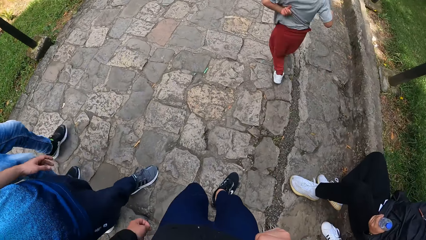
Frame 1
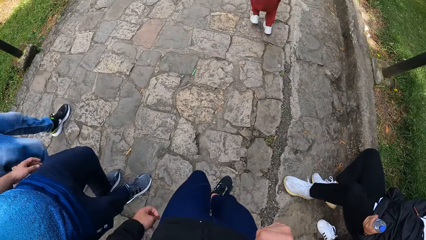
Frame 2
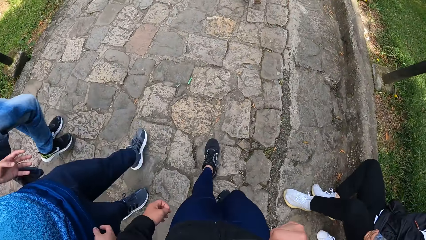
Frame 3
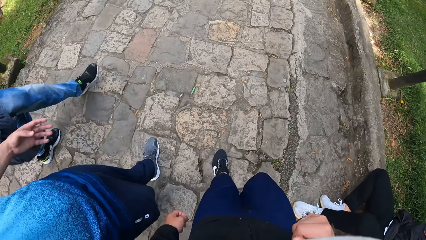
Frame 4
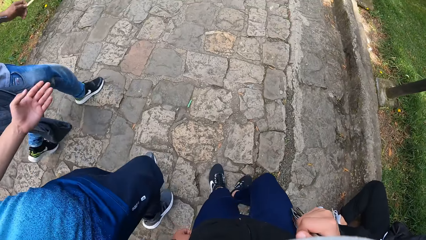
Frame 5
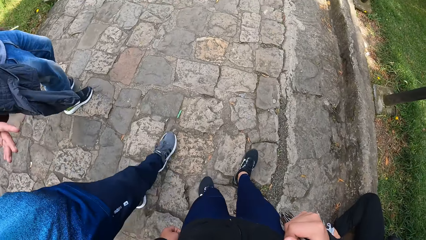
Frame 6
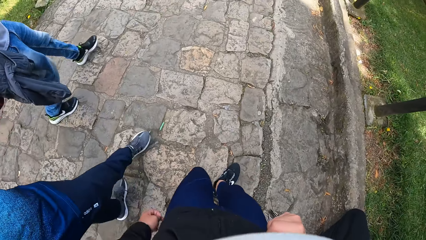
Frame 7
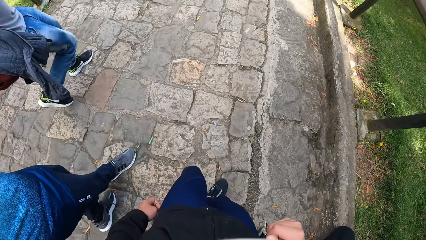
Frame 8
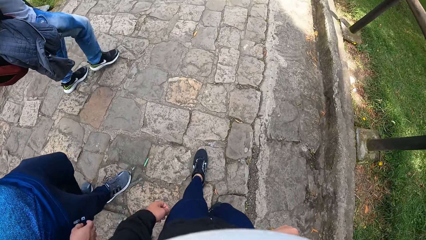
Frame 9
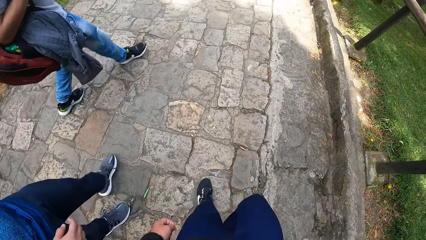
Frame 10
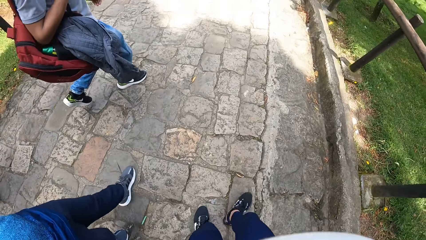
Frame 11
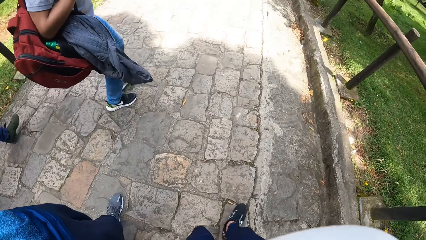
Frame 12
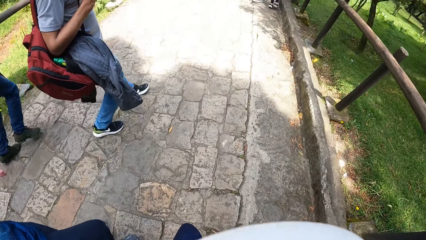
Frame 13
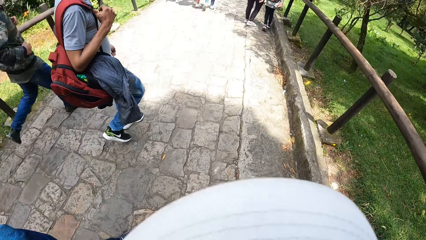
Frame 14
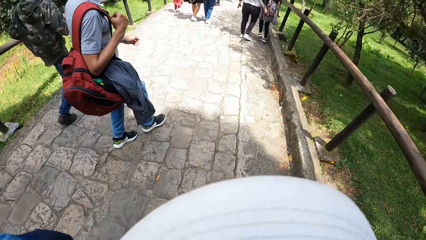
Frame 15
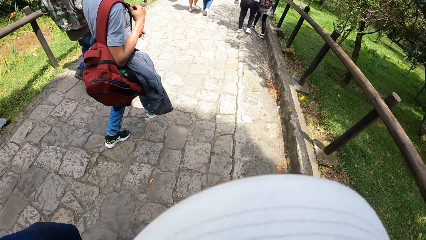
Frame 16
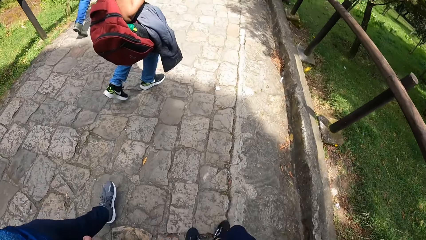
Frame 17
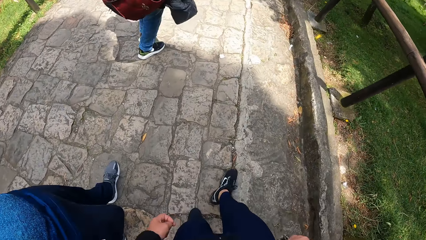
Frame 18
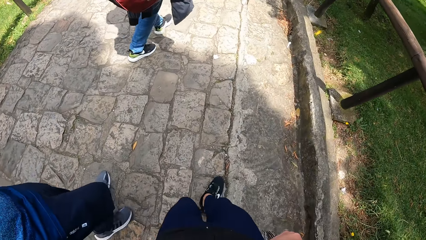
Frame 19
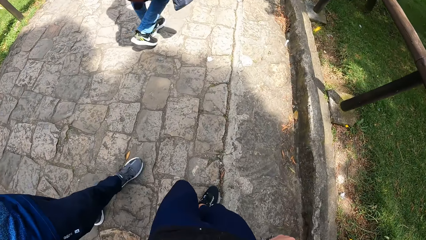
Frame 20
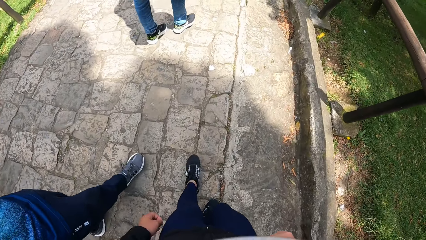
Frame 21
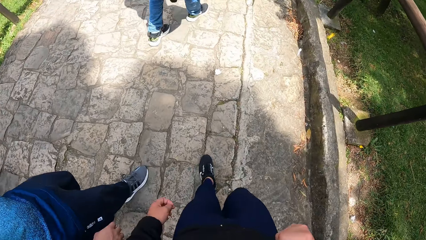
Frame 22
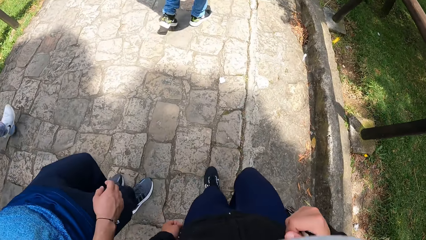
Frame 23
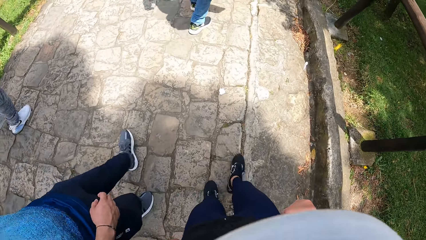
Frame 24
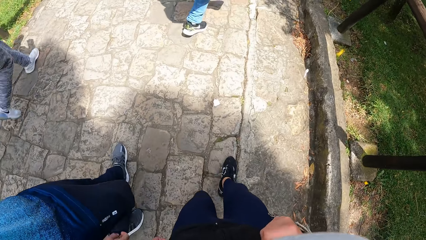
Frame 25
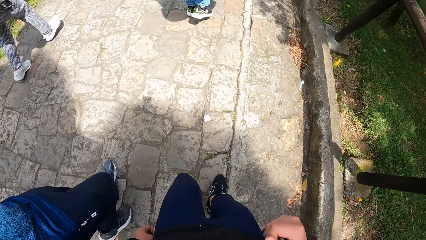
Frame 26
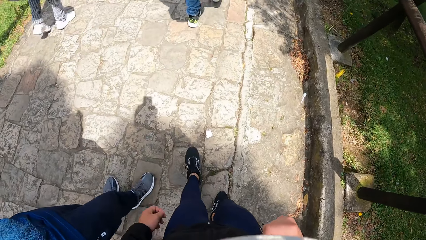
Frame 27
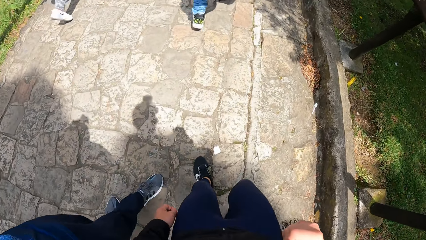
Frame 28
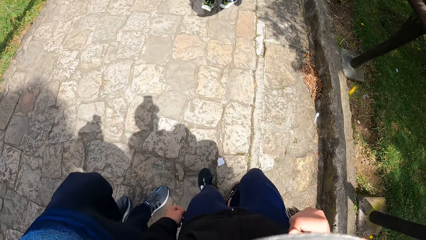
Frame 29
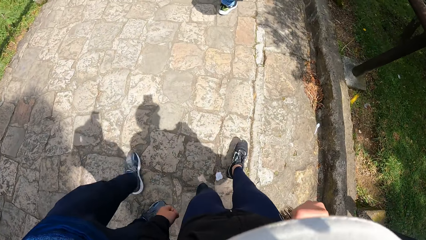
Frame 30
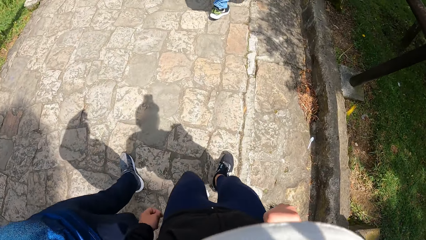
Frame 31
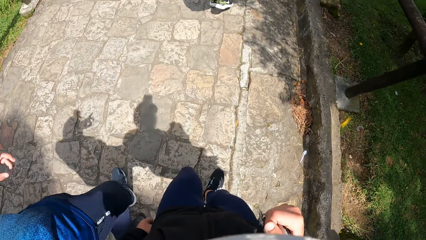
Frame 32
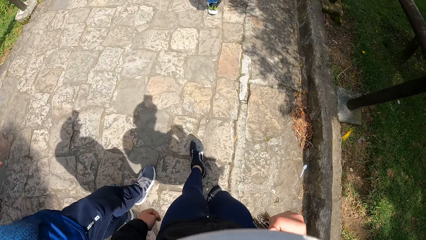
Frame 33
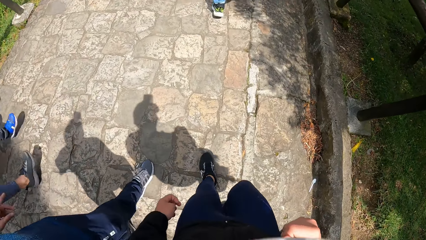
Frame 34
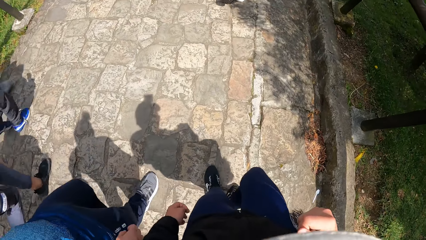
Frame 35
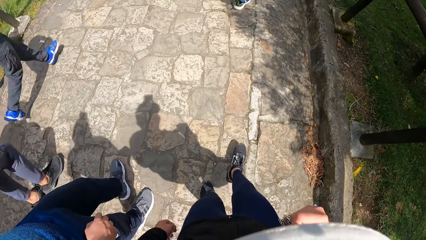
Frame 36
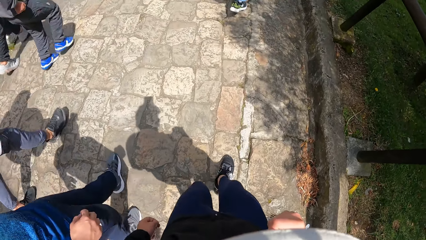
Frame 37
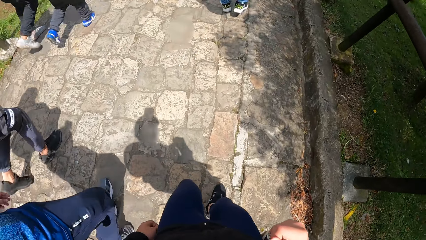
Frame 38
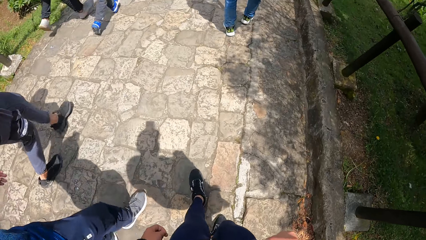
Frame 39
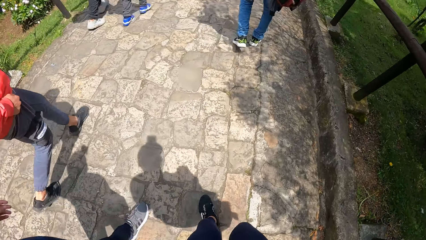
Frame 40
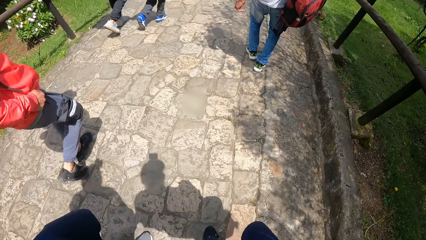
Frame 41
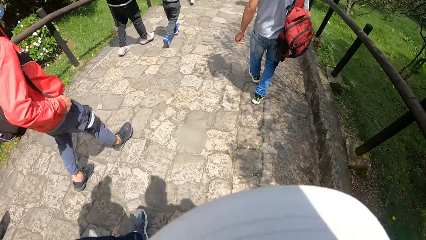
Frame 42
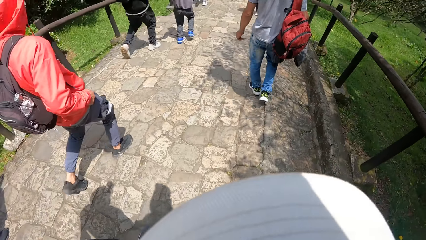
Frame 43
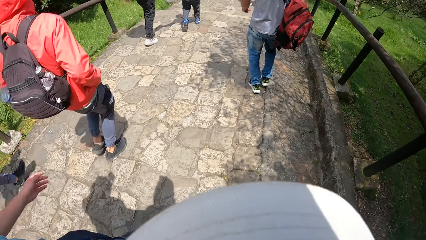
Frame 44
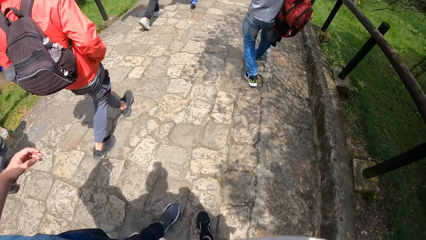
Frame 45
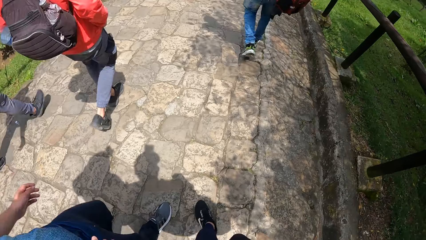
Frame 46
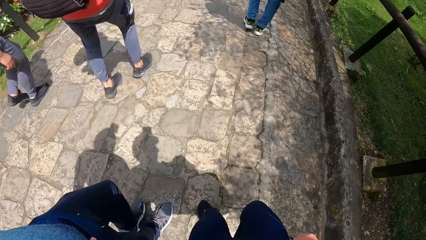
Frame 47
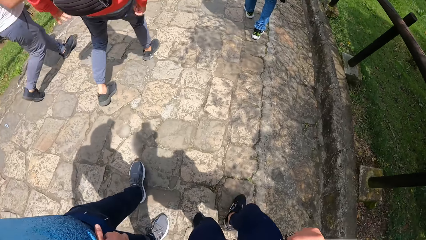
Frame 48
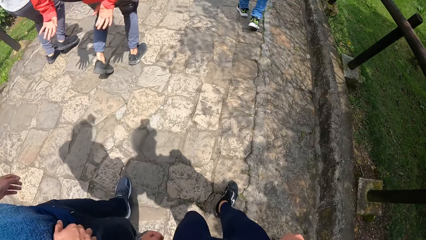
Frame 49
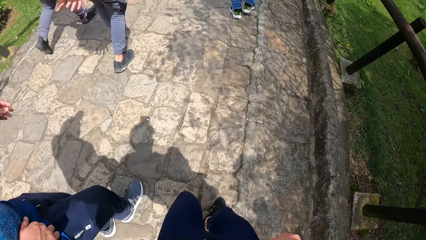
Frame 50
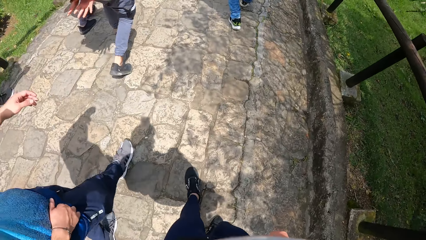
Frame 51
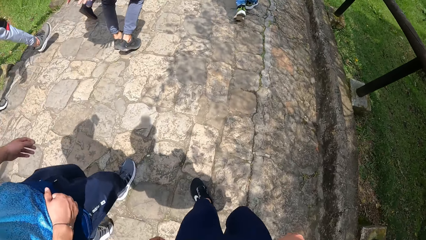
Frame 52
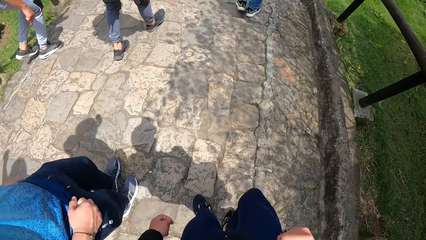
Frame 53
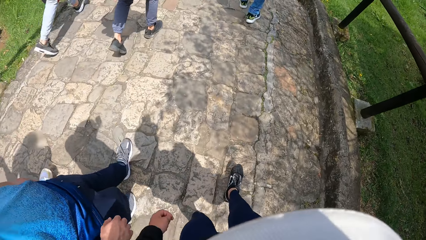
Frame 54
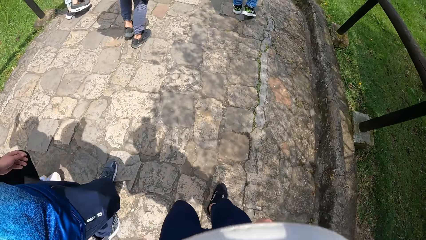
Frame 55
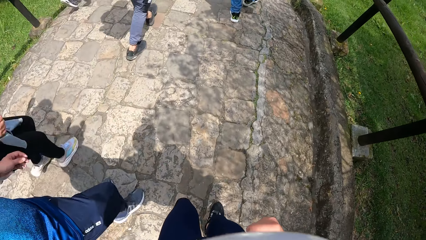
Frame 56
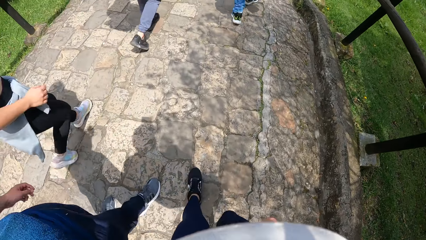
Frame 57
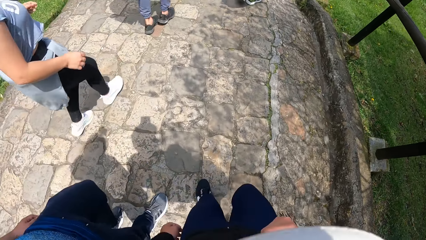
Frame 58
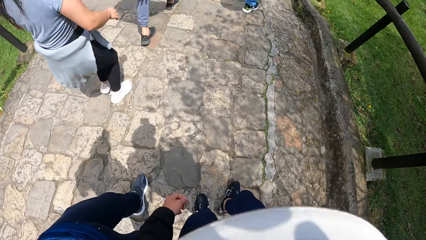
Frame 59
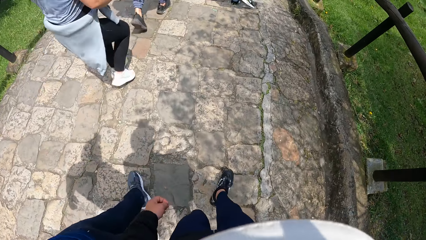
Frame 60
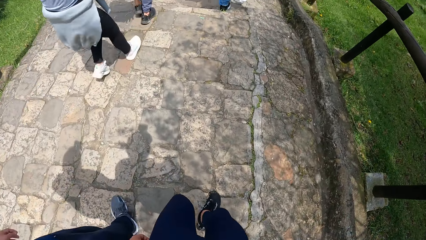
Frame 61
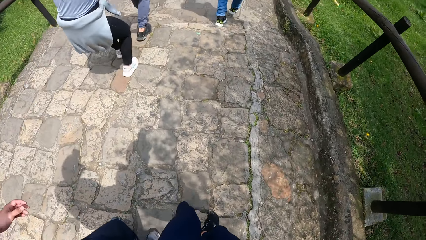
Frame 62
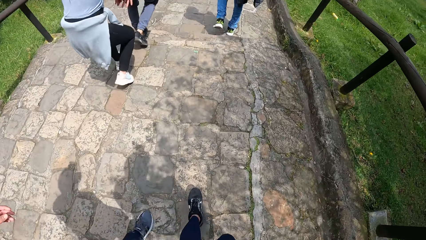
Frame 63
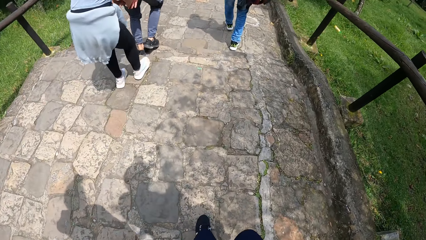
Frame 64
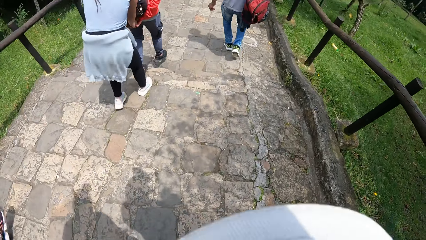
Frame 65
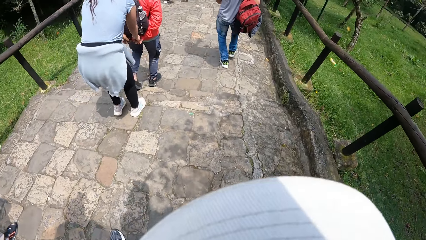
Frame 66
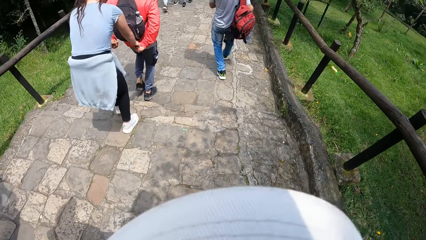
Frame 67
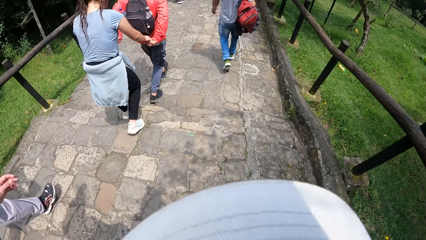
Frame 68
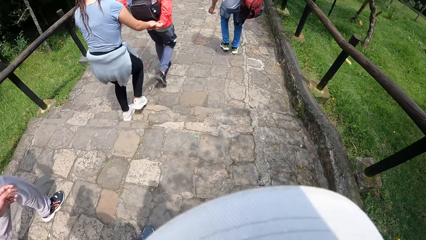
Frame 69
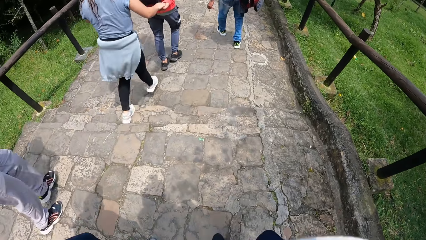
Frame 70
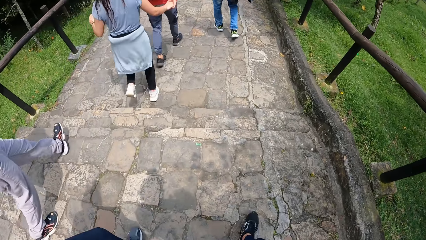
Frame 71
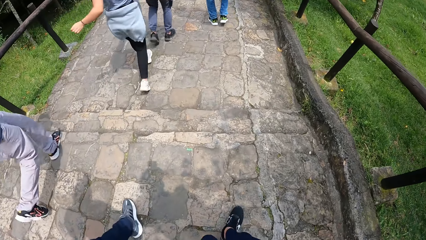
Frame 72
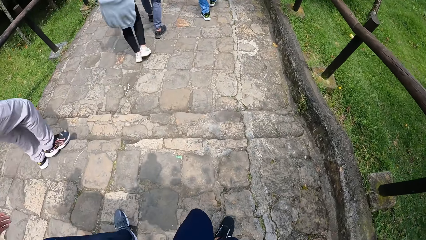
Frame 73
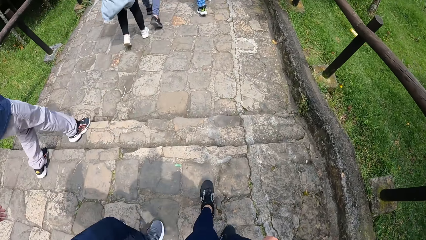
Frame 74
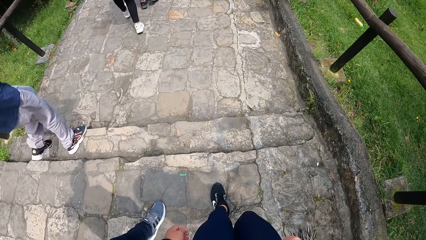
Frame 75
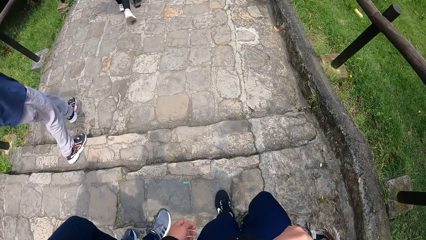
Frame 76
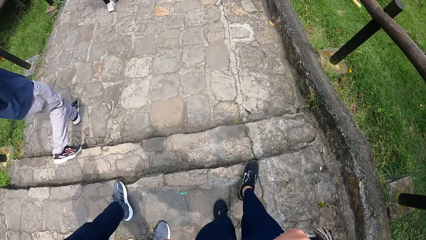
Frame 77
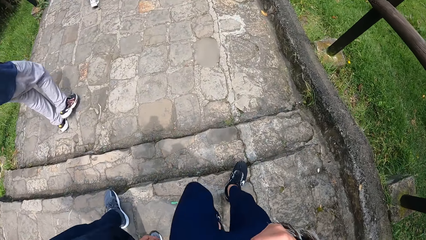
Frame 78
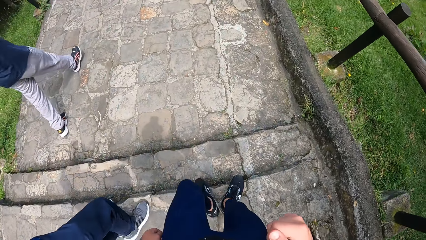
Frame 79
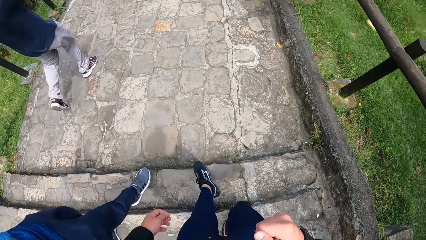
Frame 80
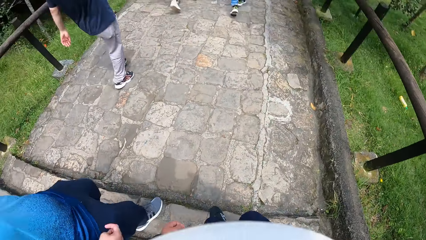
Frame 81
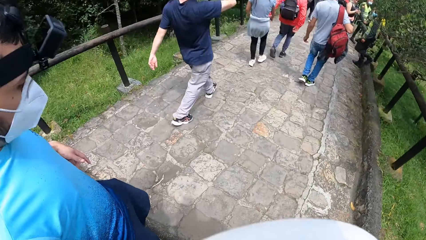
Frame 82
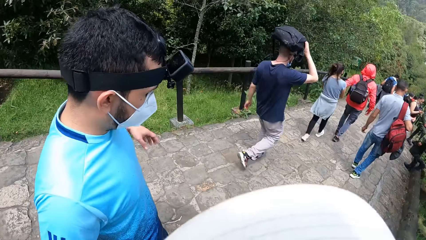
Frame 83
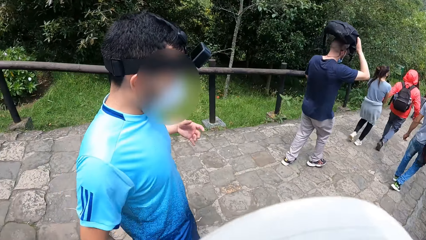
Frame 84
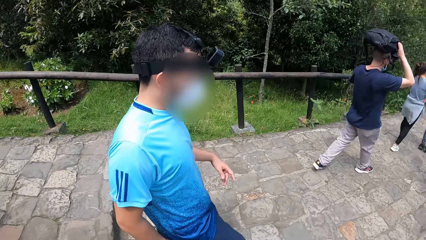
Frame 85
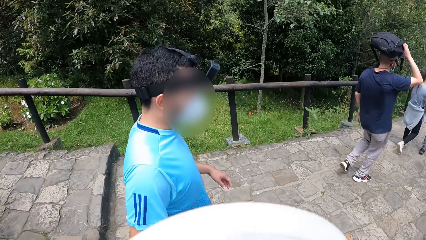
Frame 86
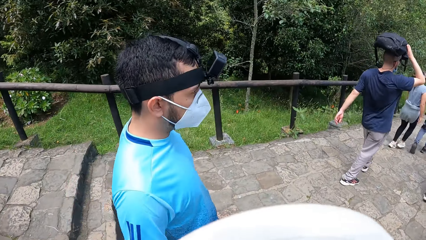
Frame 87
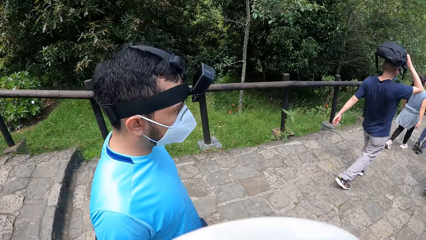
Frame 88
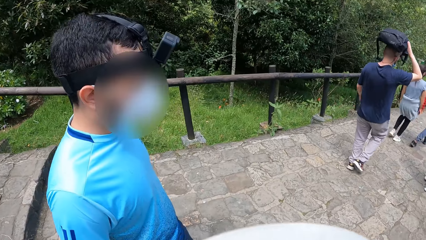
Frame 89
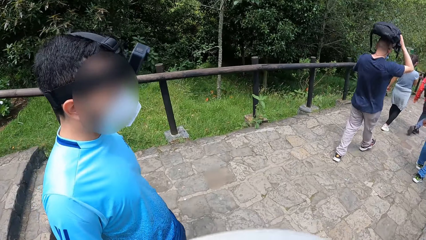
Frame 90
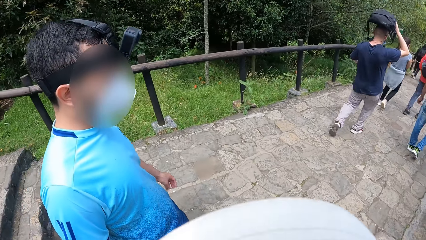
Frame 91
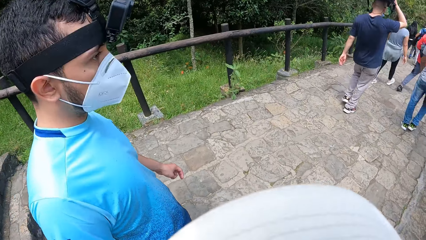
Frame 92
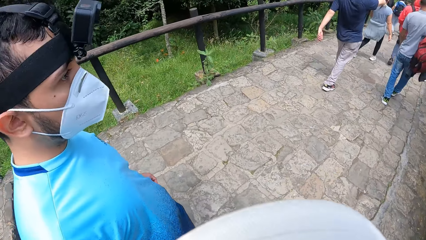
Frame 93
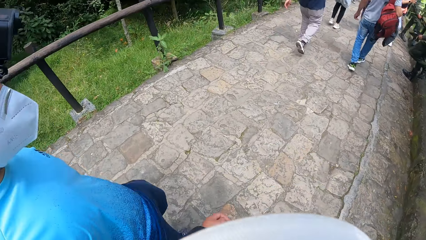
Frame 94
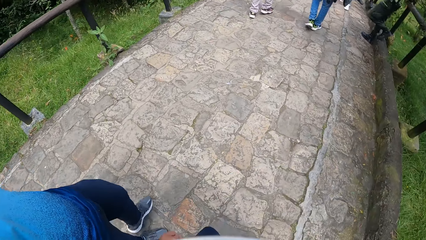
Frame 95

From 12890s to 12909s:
The man makes a gesture with his left hand. A woman pulls back the hands of another man with her hands. The camera wearer turns his head. Another man walks down the path with a bag on his head.
